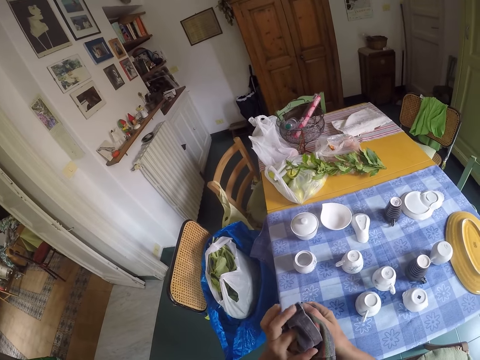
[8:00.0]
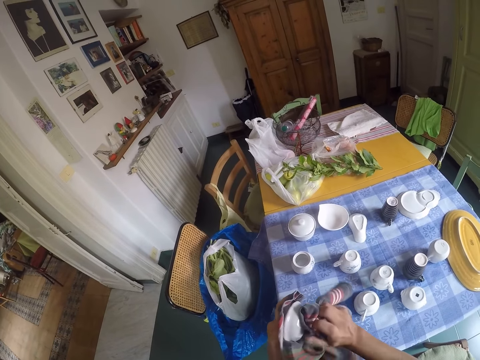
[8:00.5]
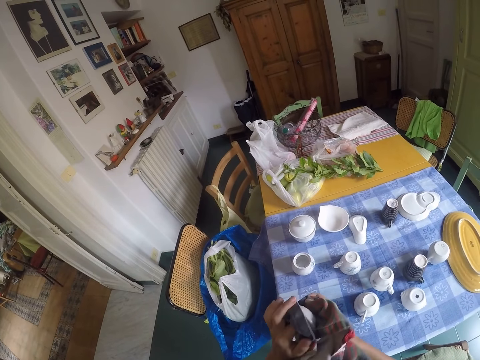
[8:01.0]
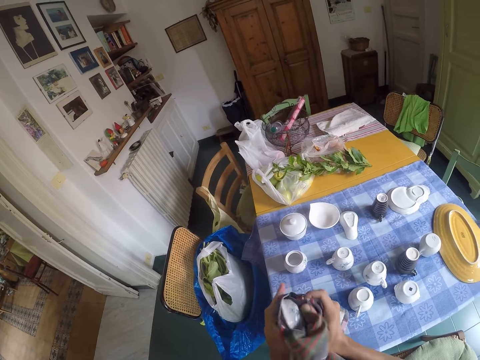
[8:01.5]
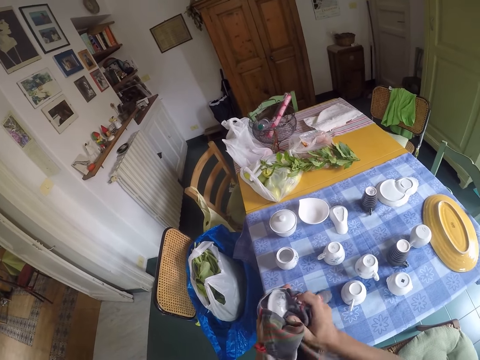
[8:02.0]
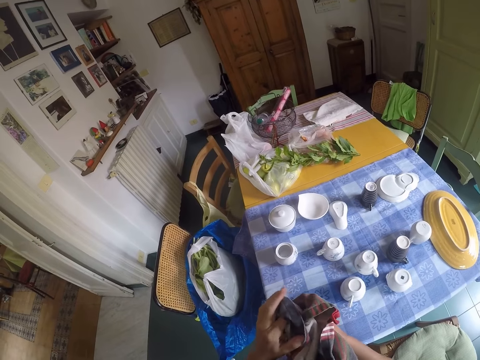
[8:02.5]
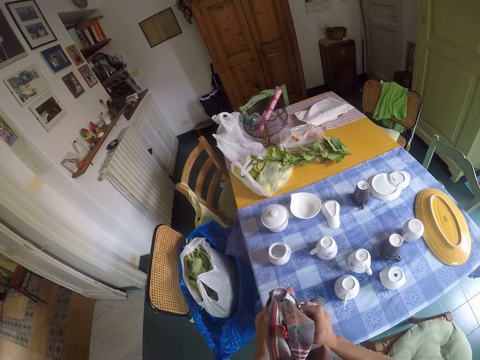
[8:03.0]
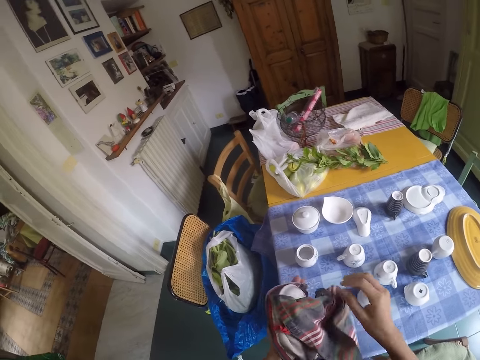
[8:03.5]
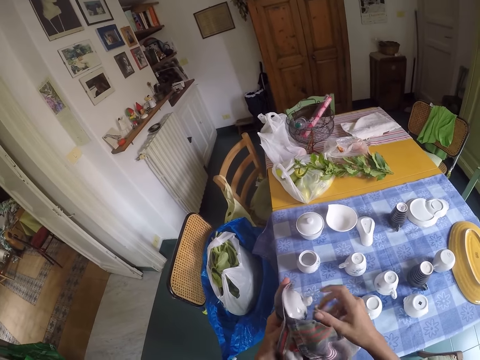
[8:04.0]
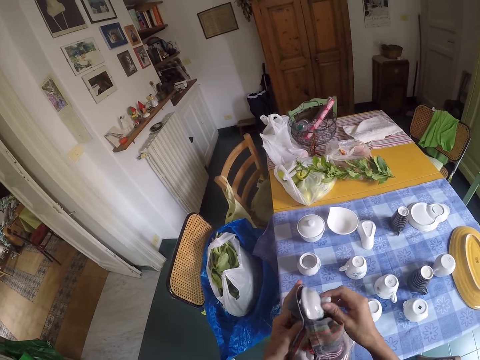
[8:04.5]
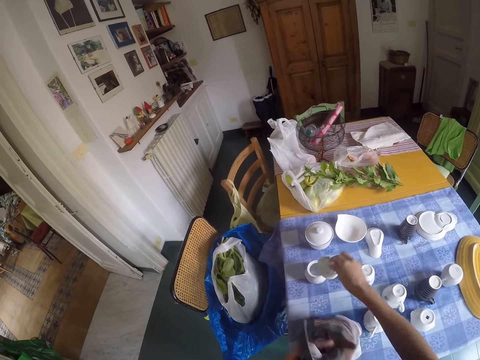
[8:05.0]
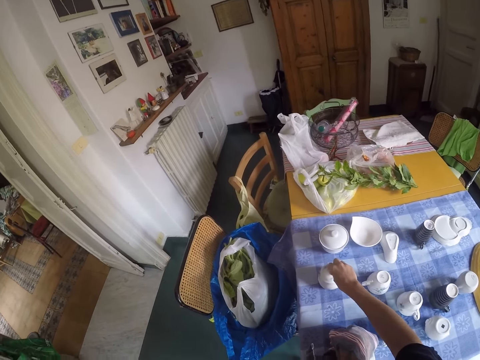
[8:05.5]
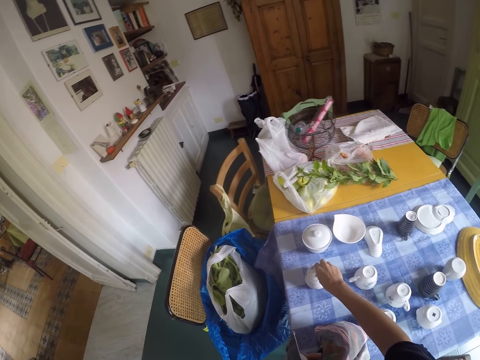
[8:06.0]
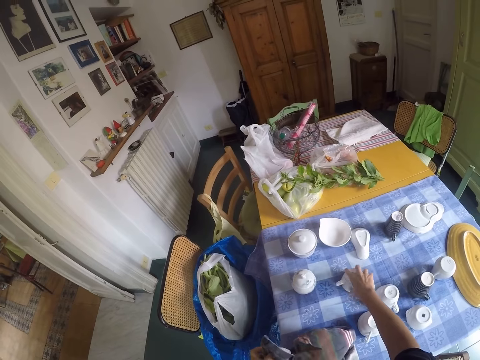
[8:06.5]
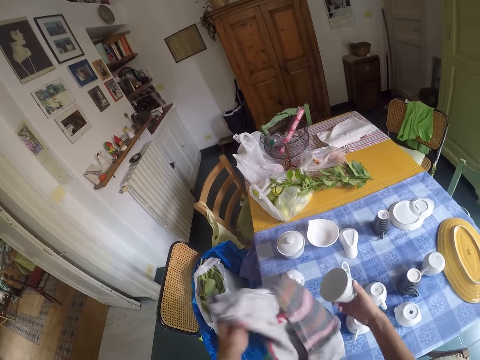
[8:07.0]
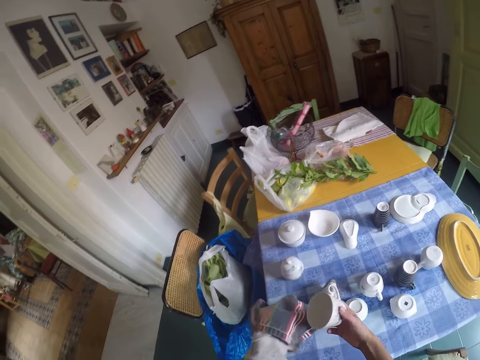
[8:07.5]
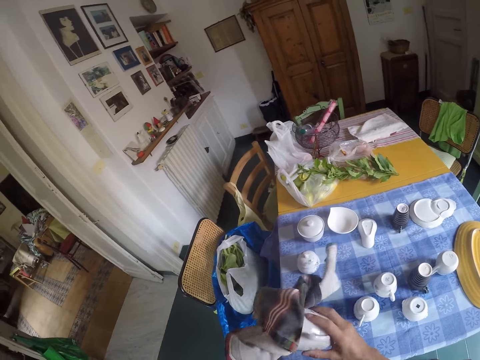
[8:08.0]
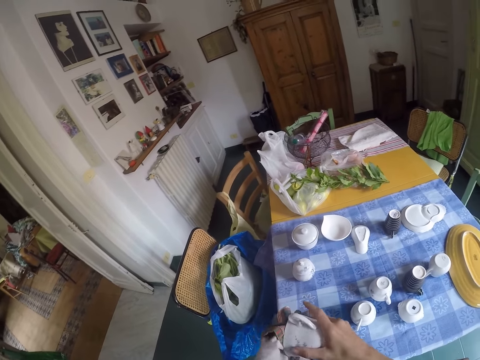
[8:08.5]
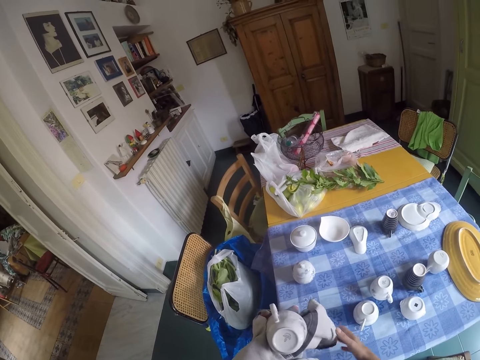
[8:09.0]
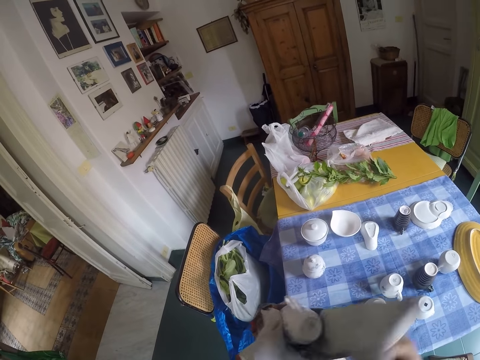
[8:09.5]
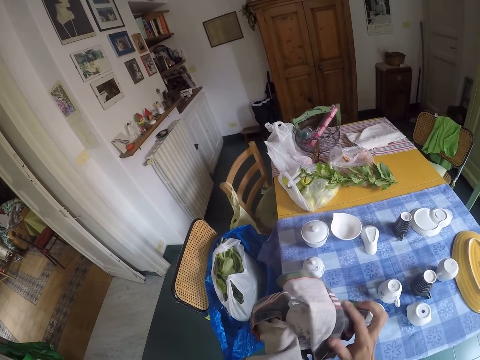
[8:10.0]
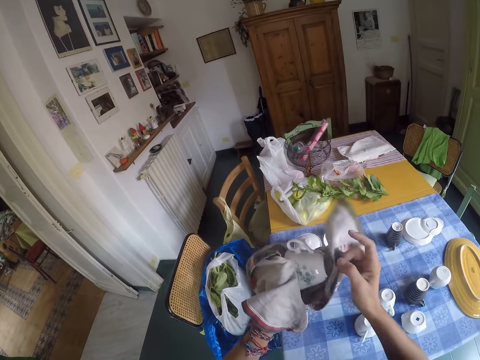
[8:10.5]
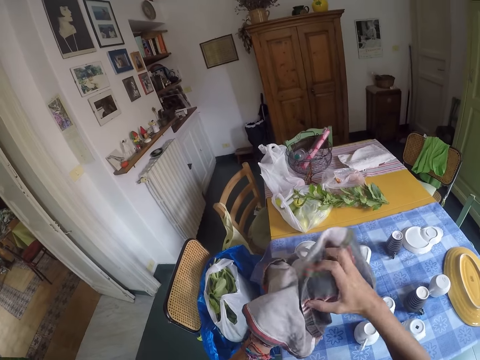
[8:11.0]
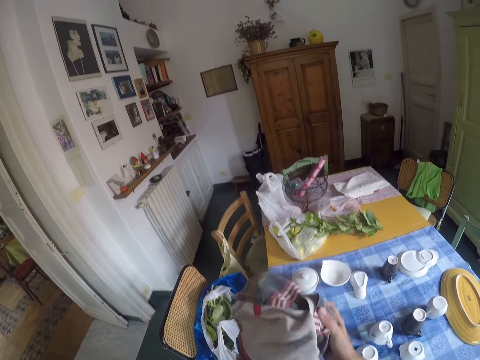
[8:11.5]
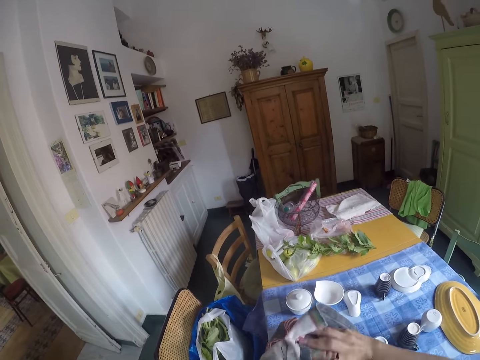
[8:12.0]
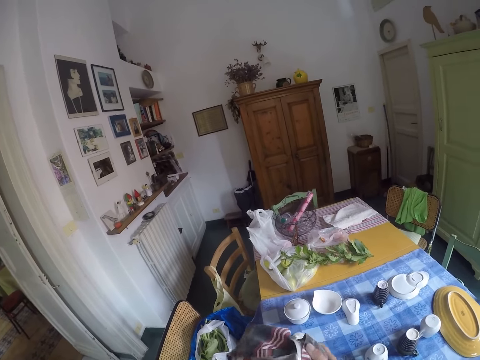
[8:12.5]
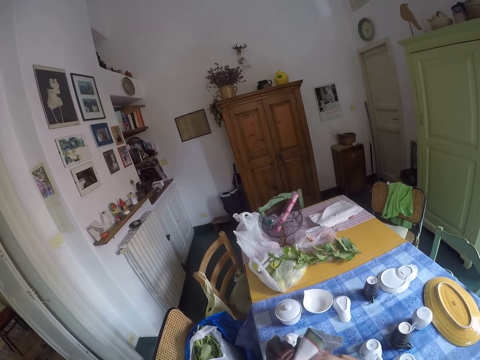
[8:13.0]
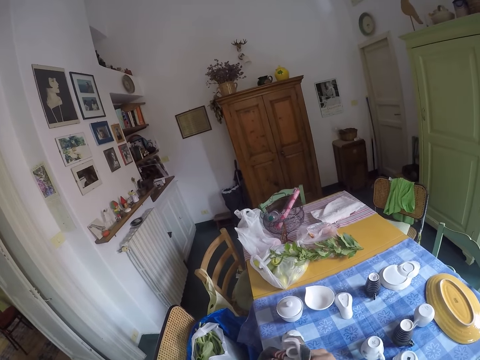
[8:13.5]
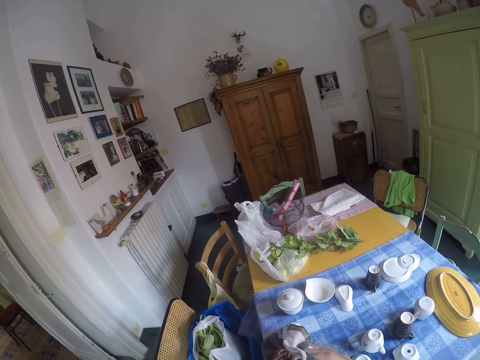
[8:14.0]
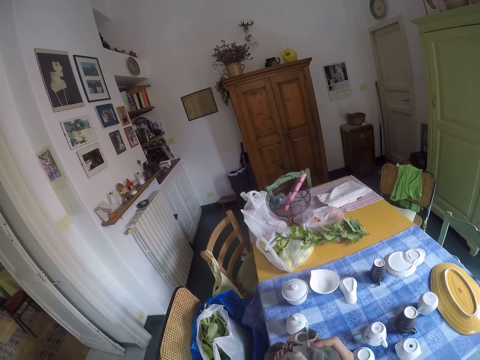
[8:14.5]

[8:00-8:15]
The camera wearer closes the pot bowl with the lid. They take a cup. They wipe the cup.

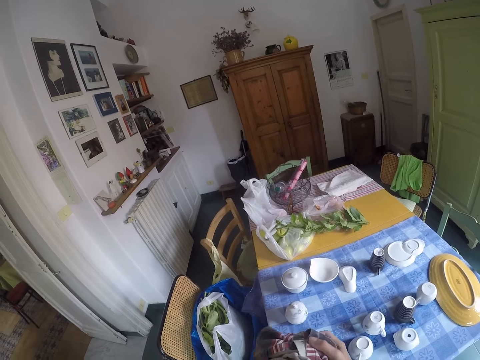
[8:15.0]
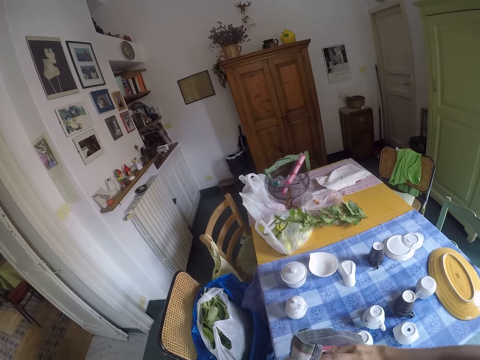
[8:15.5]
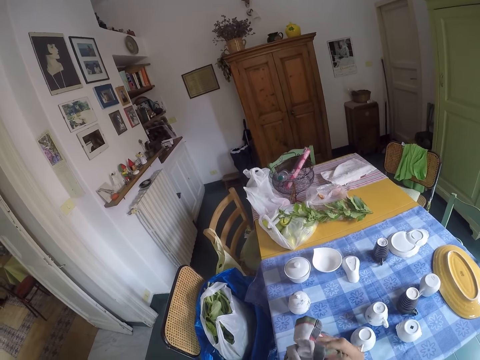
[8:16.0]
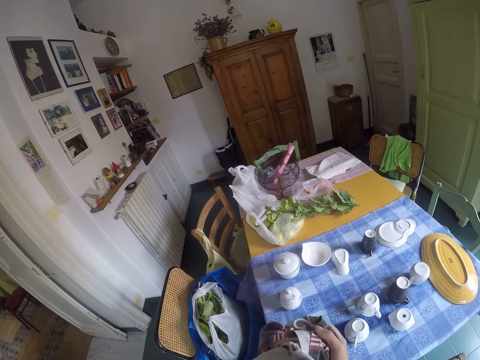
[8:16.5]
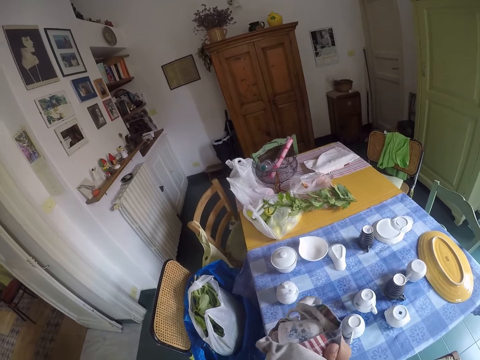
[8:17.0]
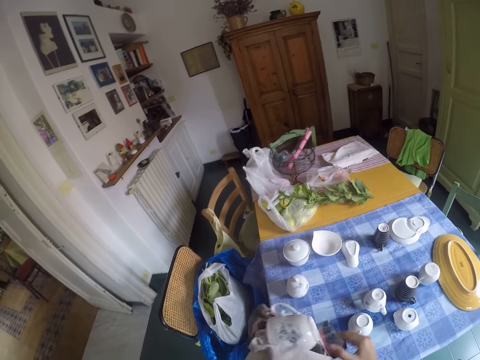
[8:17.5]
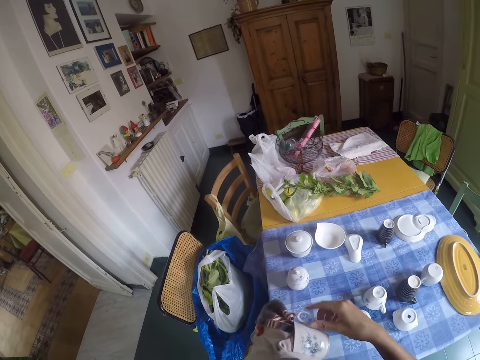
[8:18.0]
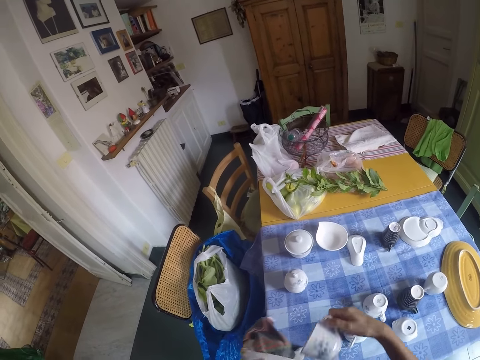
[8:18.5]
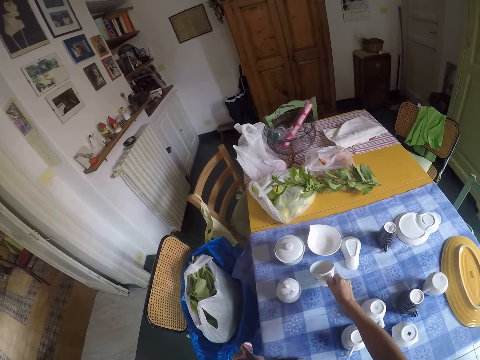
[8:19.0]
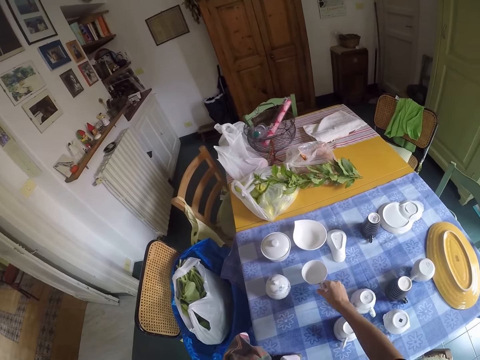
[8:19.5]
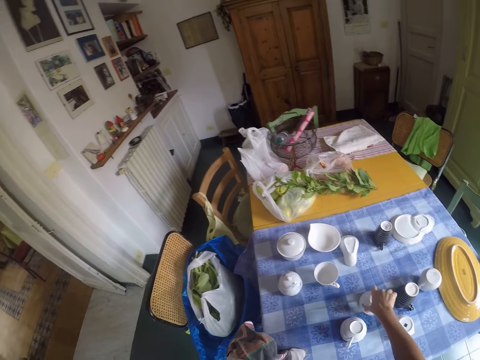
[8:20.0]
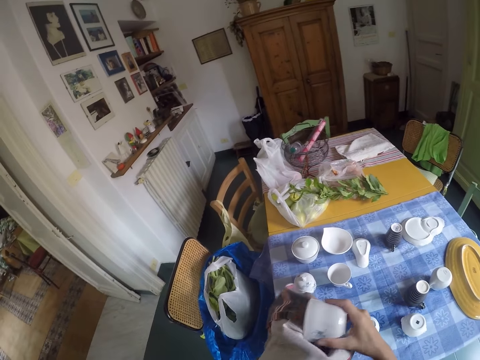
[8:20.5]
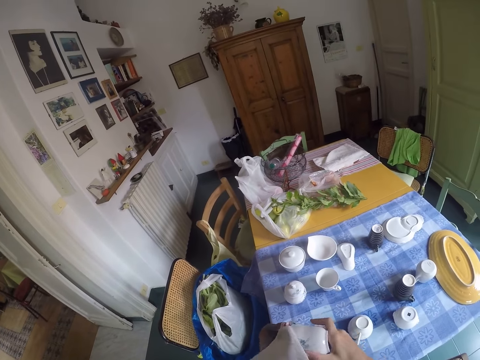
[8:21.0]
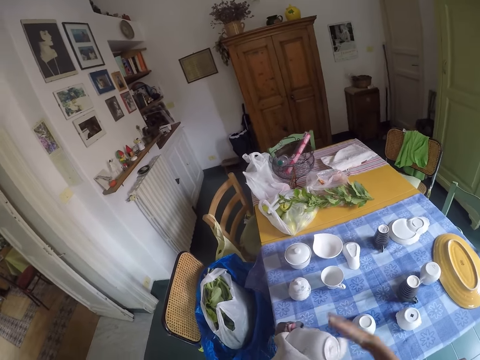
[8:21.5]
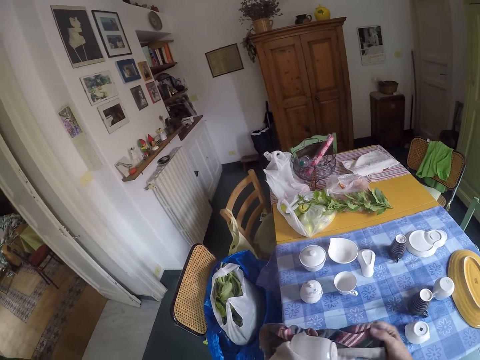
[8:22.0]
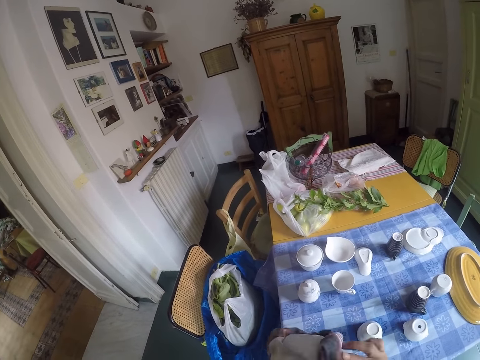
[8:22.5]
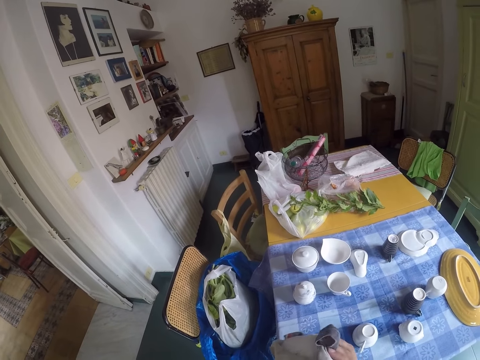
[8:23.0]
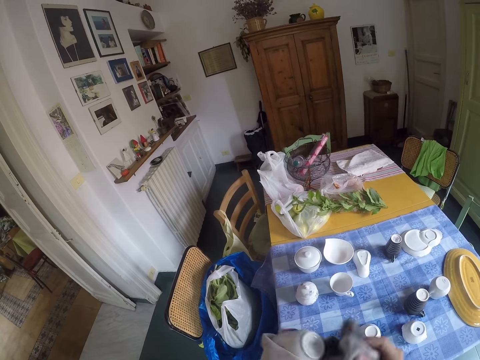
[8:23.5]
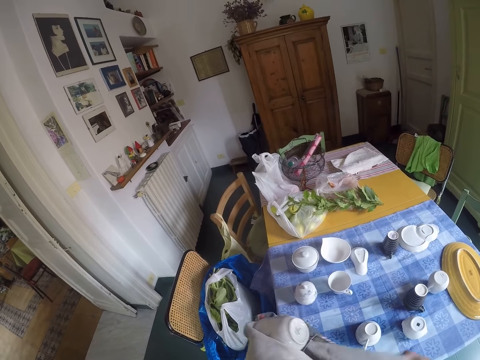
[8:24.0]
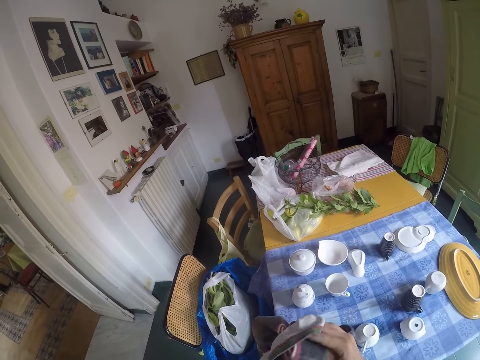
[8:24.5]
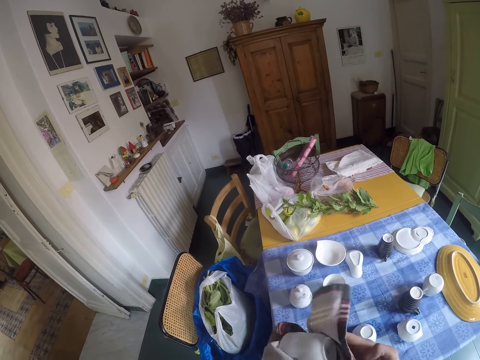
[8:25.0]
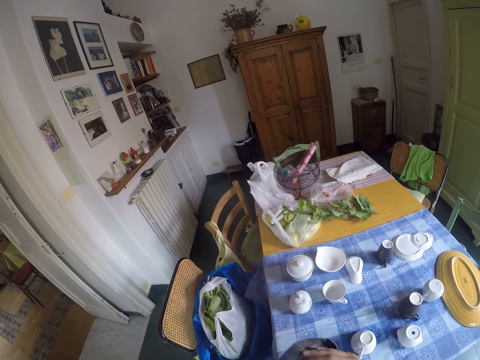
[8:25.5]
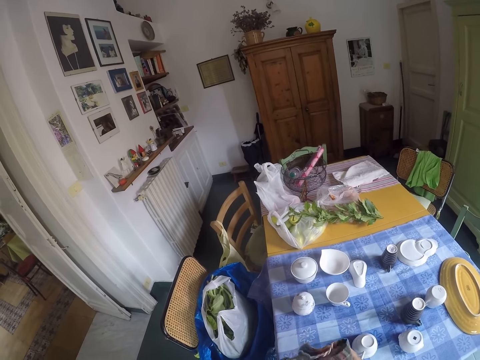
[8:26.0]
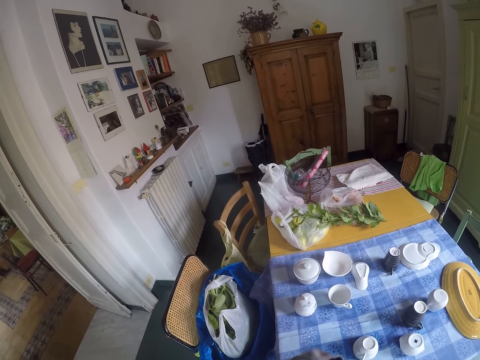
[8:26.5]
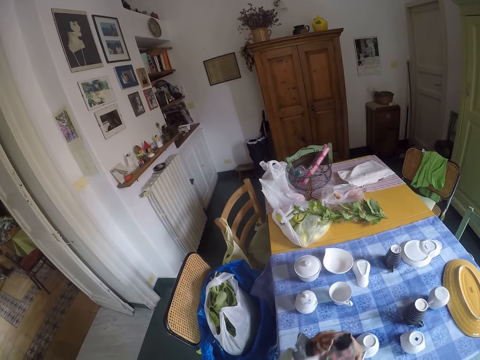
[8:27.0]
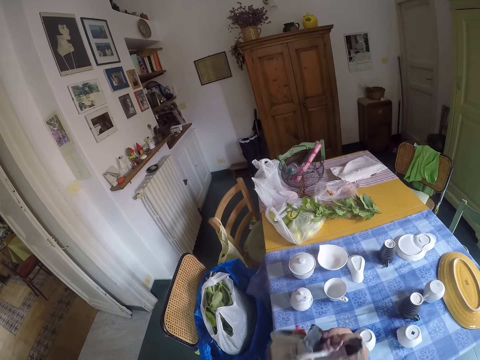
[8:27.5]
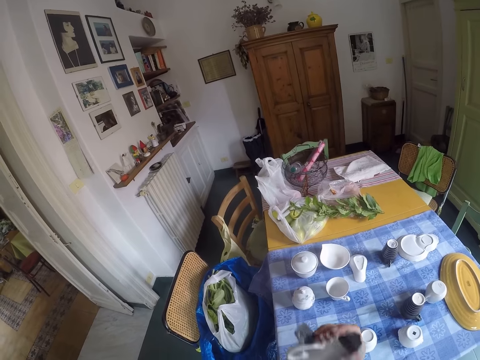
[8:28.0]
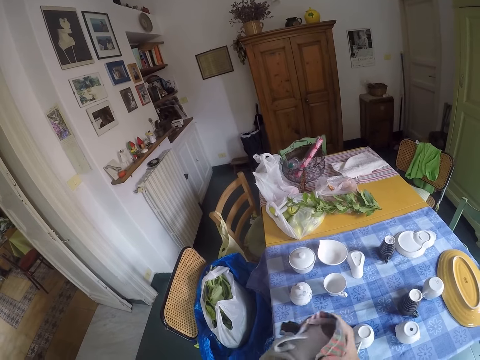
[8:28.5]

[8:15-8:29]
The camera wearer puts the cup on the table. They take another cup. They wipe the cup.
